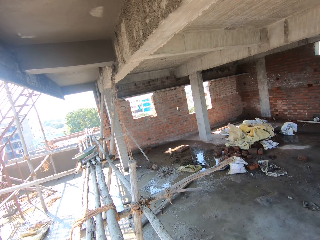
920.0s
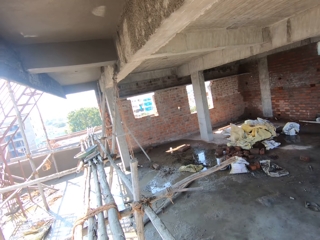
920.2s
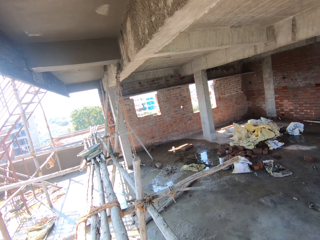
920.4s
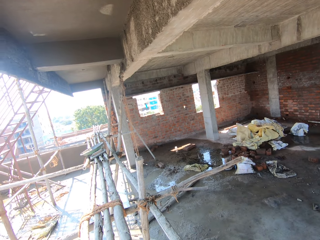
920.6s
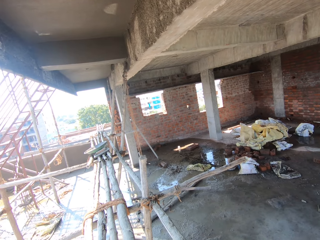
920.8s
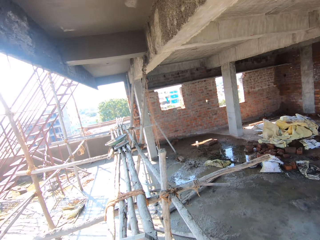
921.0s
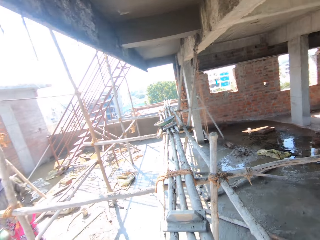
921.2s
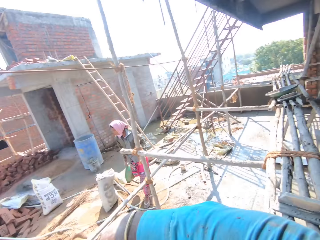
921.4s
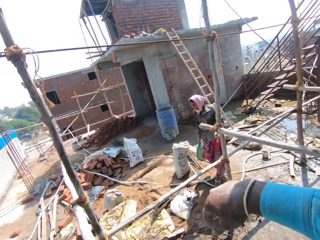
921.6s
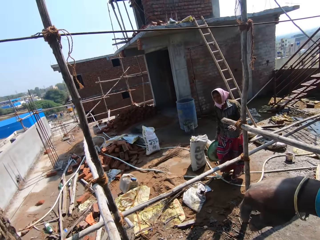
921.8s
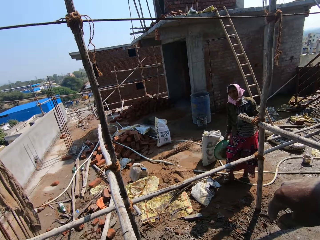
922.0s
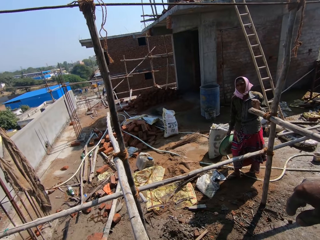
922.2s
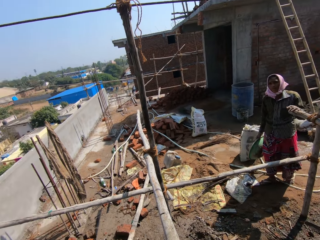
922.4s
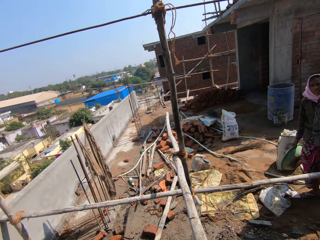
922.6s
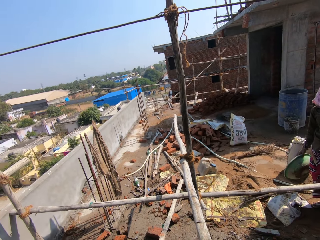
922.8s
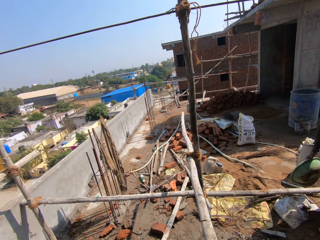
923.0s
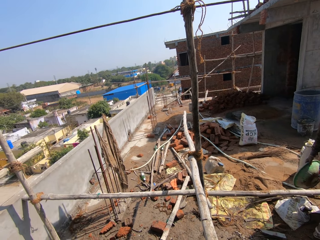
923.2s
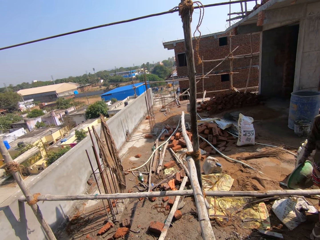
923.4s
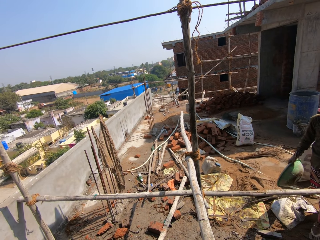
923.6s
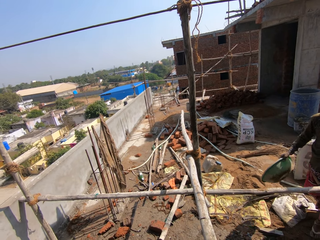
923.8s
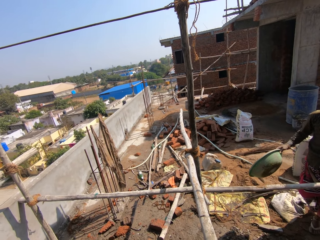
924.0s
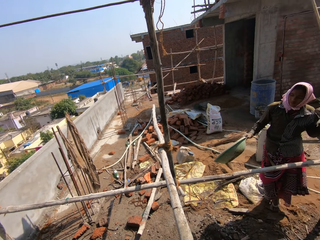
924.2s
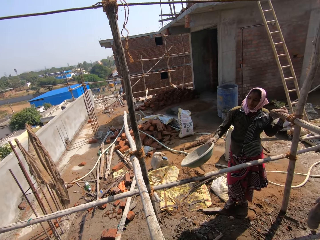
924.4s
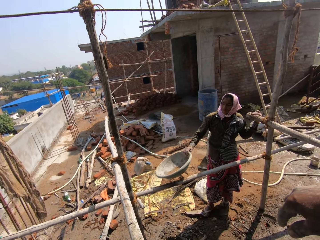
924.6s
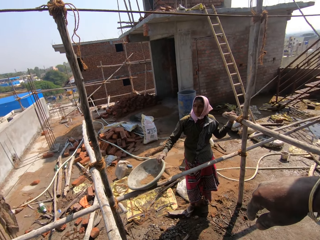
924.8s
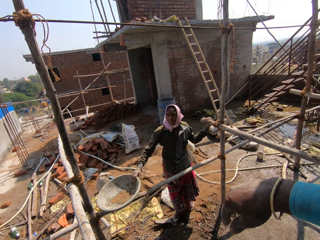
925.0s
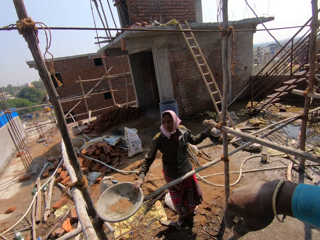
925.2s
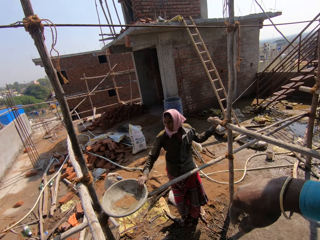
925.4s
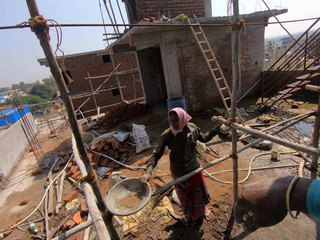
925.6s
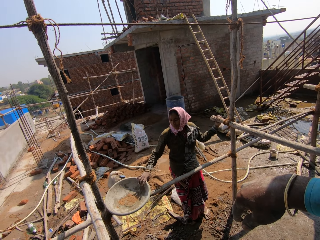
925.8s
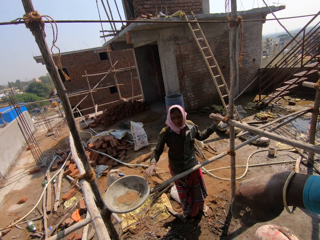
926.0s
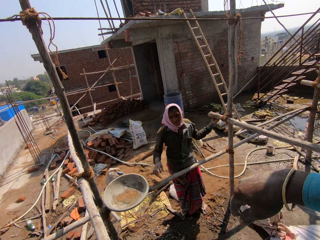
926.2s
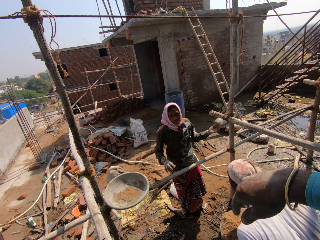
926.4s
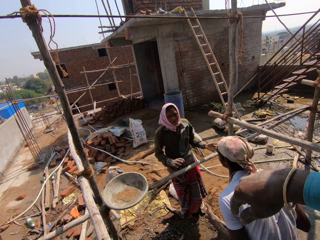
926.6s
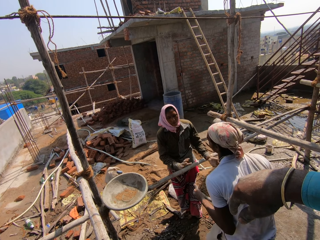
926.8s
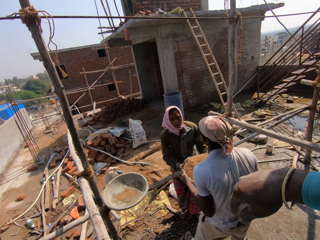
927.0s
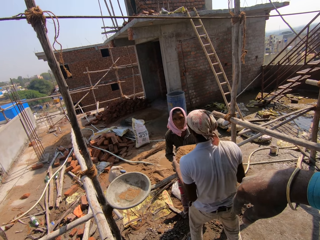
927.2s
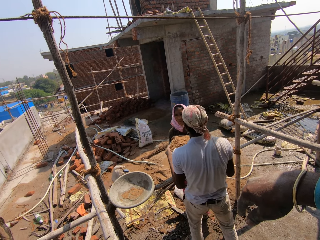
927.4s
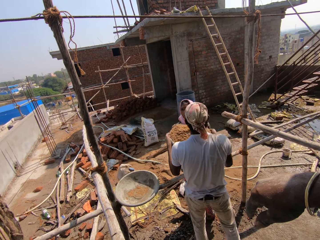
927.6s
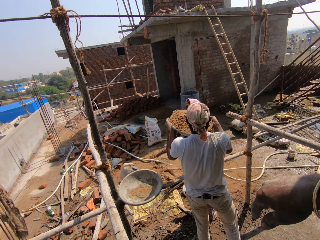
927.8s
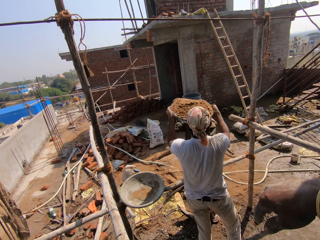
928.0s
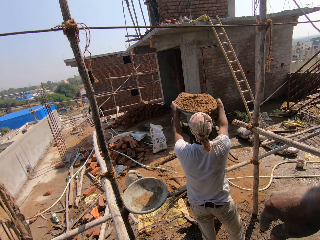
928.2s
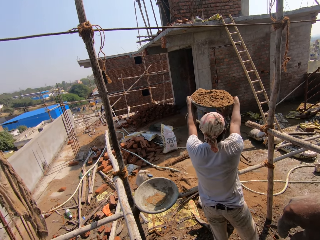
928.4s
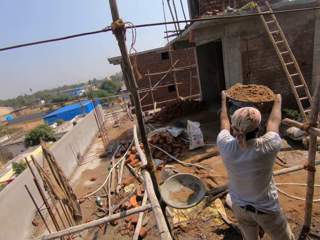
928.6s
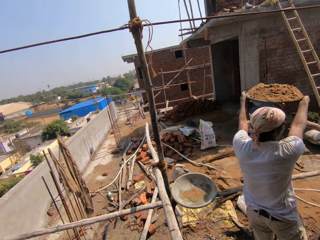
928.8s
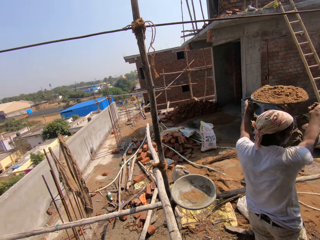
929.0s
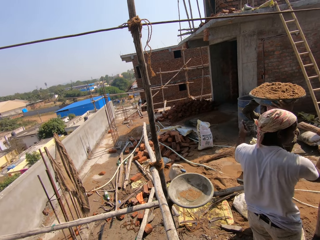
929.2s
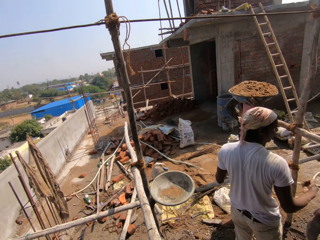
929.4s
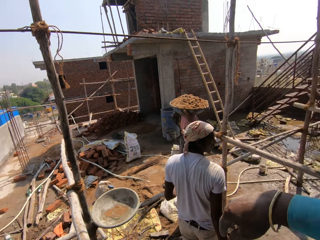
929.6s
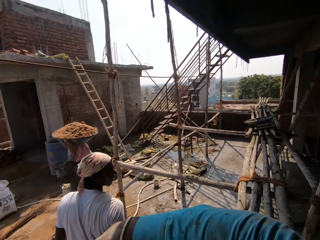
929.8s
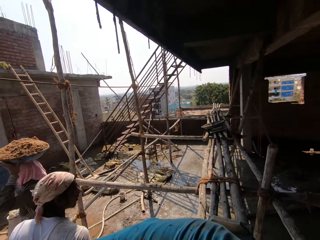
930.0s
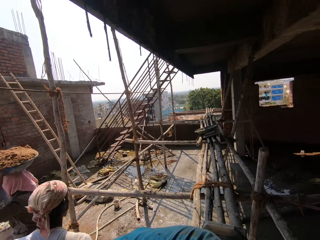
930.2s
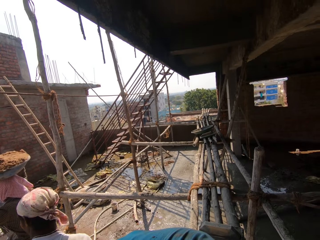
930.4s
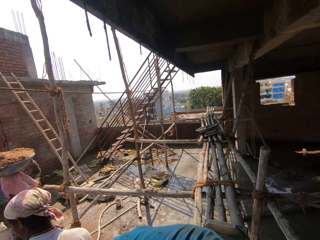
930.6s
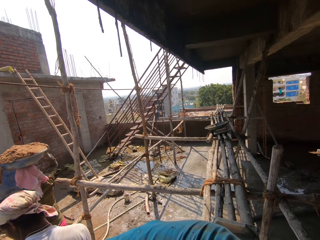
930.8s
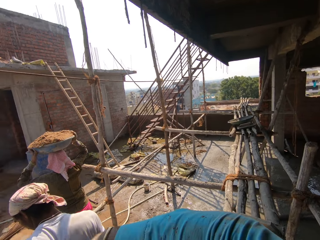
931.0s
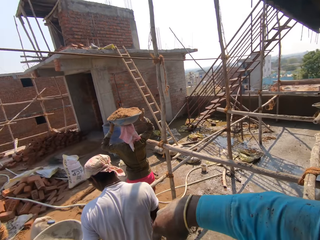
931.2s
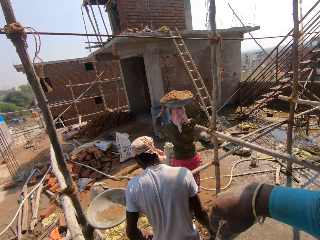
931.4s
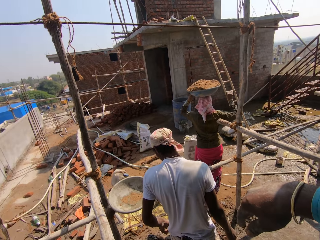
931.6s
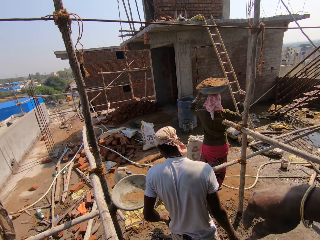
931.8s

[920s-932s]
The camera wearer looks at a woman. The woman puts the basin down. A man gives the woman the sand. The woman carries the sand. The camera wearer looks around the construction area.

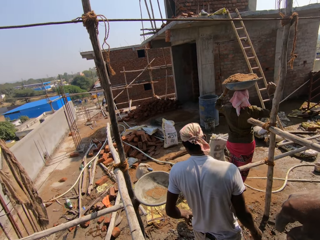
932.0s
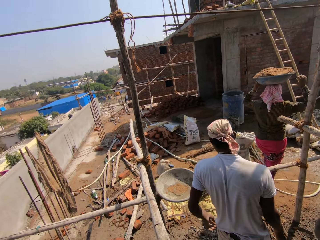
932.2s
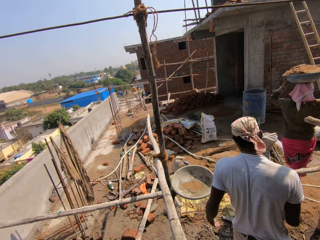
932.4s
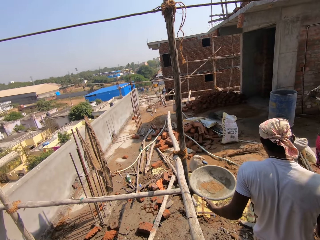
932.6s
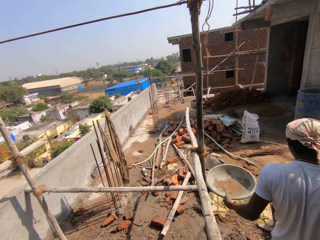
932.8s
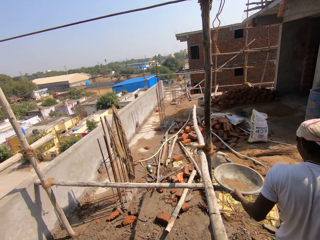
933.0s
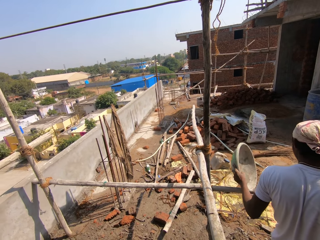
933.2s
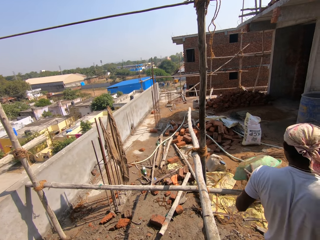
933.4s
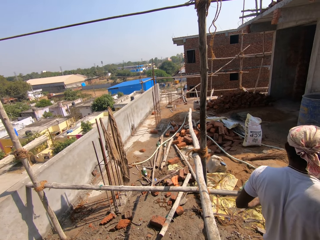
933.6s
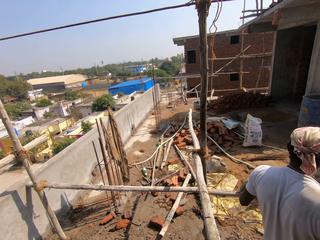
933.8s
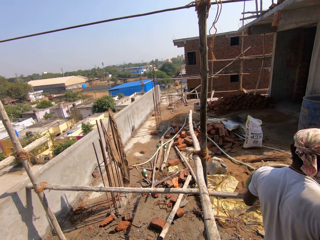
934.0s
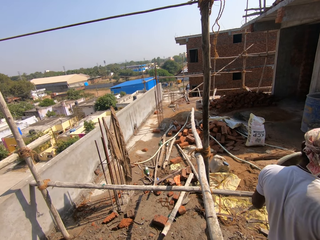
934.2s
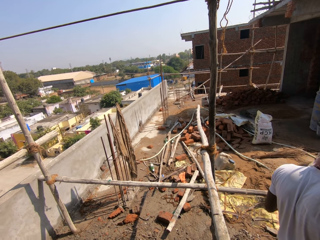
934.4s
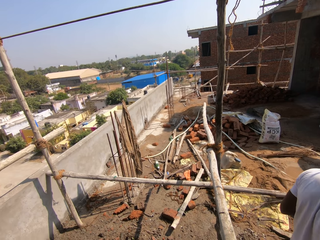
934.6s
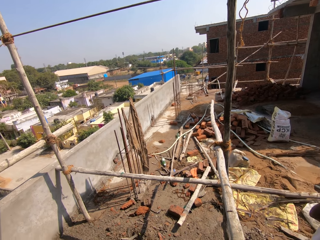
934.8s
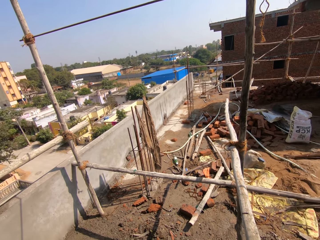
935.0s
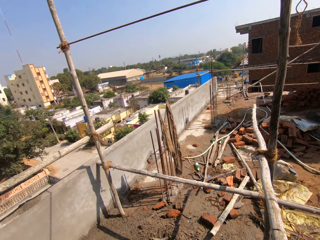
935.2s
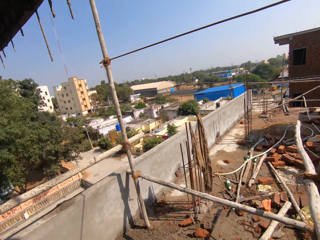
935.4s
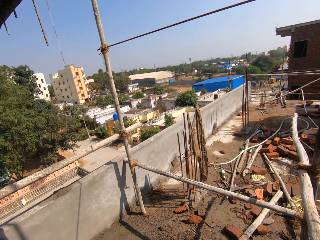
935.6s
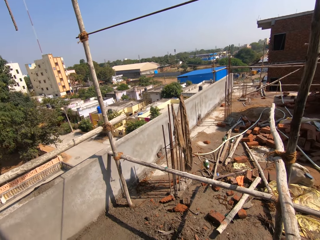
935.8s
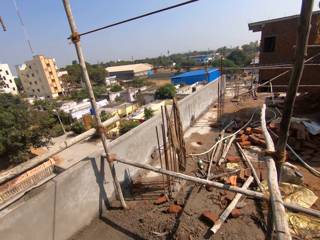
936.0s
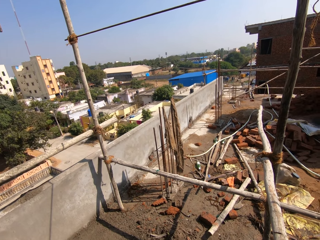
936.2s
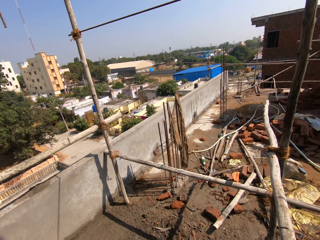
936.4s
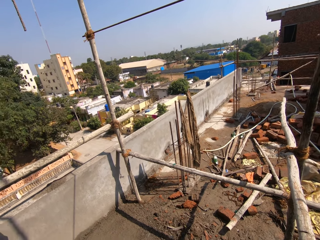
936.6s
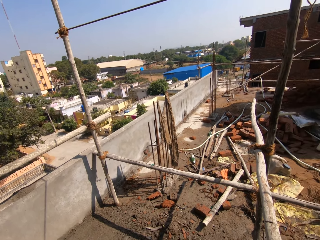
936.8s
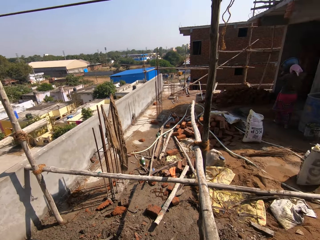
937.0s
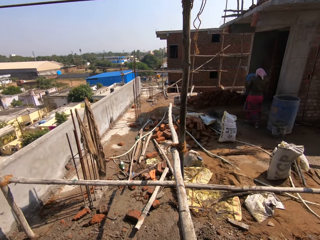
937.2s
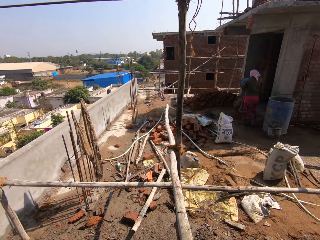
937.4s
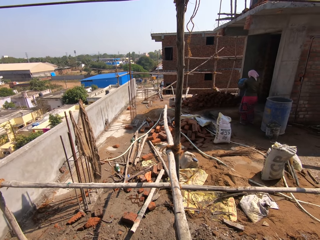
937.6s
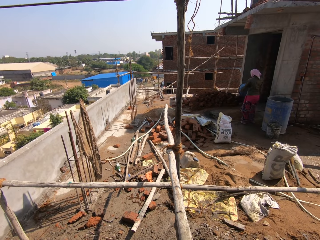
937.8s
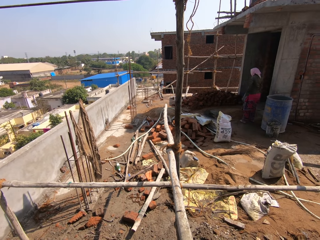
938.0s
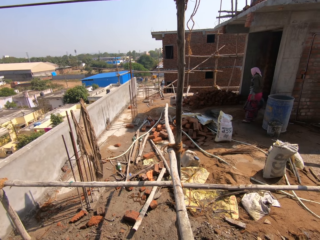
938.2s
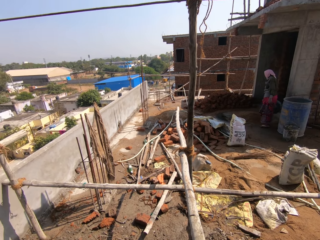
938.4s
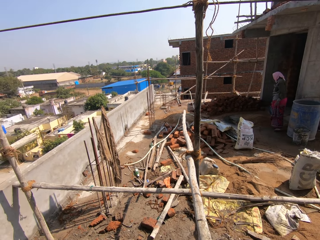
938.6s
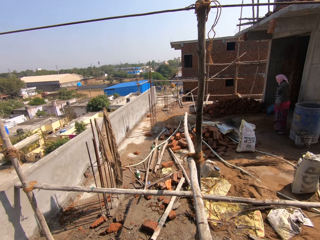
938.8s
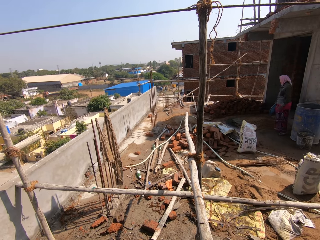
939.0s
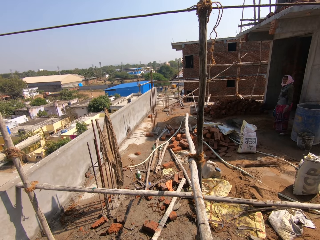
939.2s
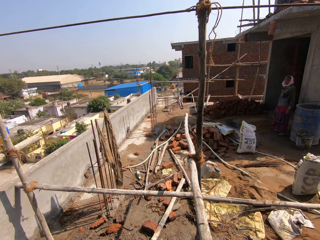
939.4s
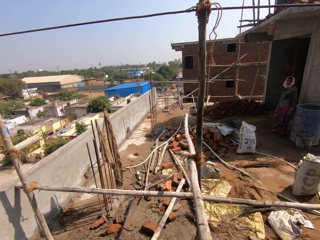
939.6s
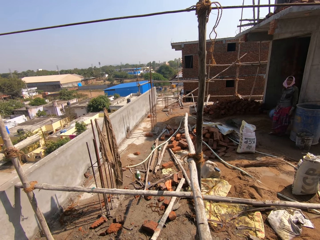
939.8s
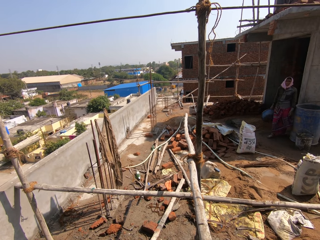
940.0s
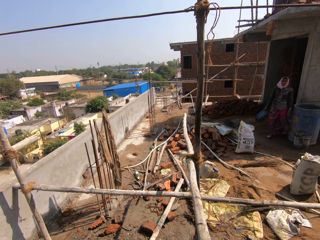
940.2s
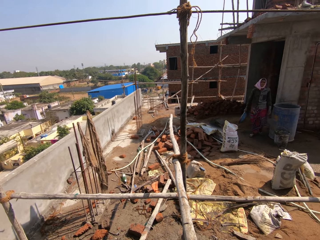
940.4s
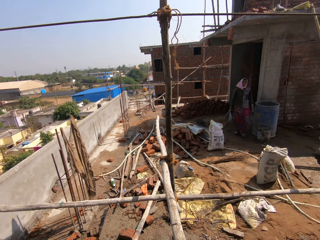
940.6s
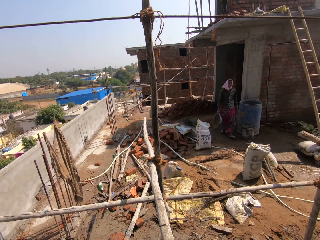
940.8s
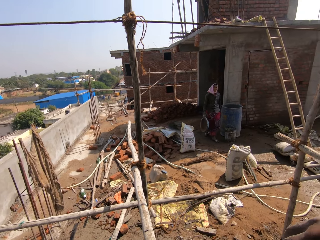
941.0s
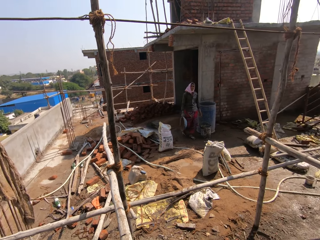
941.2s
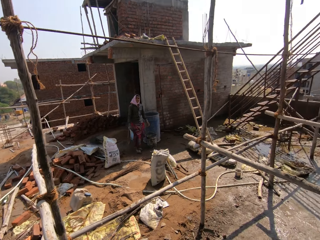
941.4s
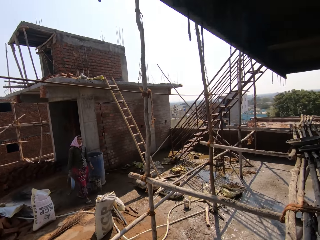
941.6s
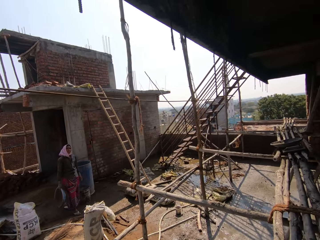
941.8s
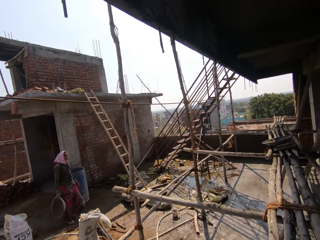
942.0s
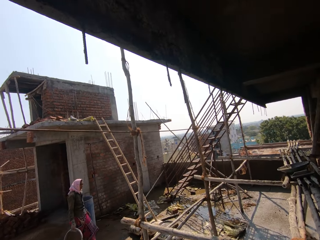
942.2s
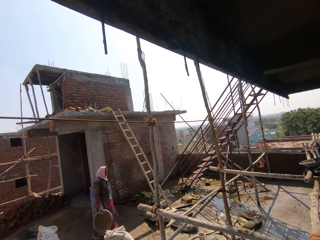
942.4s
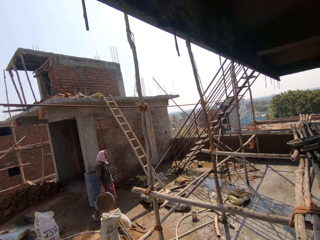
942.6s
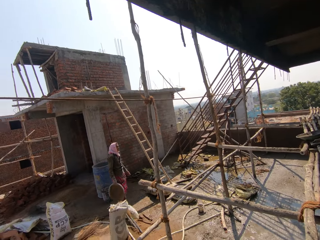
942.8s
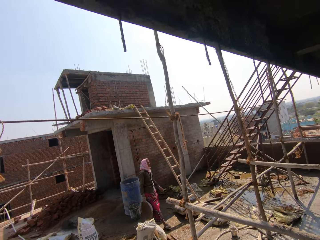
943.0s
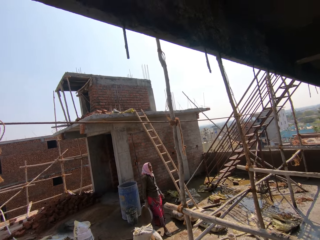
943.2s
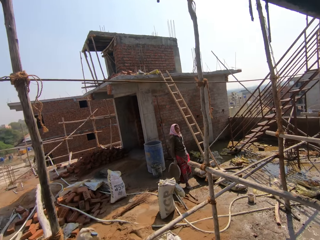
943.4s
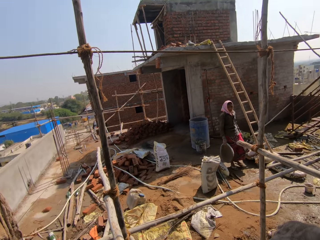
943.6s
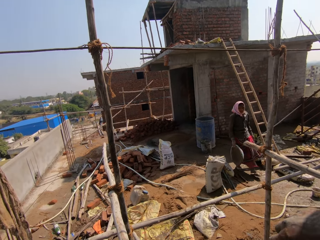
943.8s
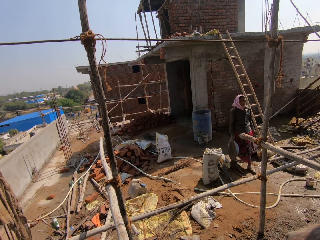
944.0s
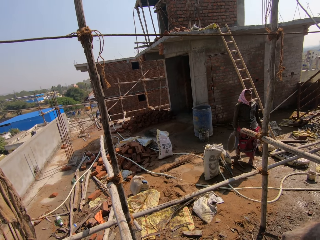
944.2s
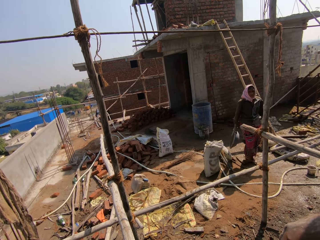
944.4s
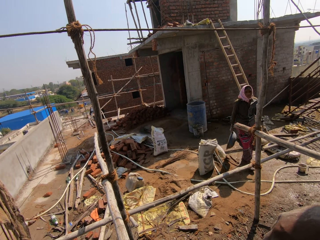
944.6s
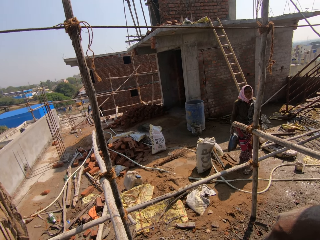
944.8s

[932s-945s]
A man picks up the basin and hits the basin on the scaffold. The camera wearer looks around the construction area. A woman pours sand on the floor. The camera wearer looks at the woman. The woman walks around the construction area. The camera wearer looks around the construction area. The woman walks around the construction area.
